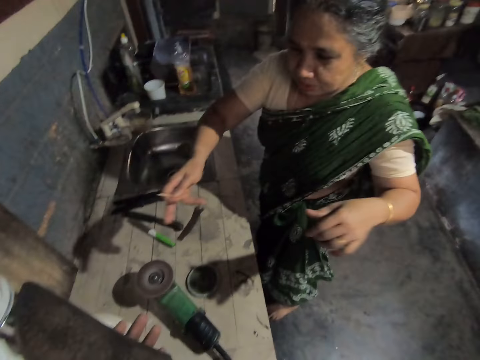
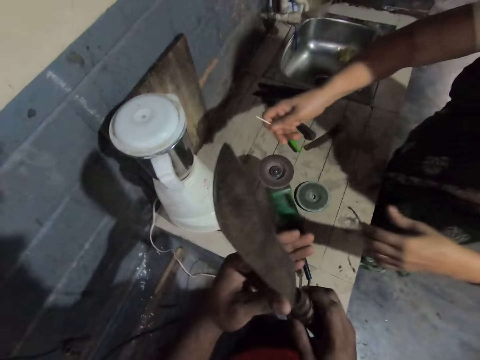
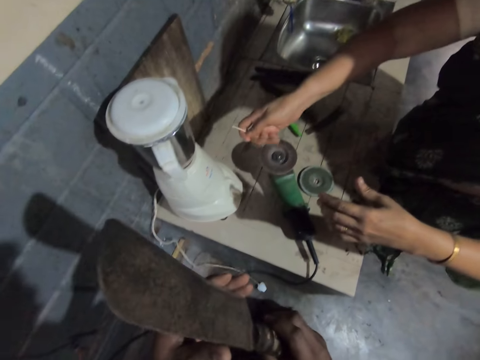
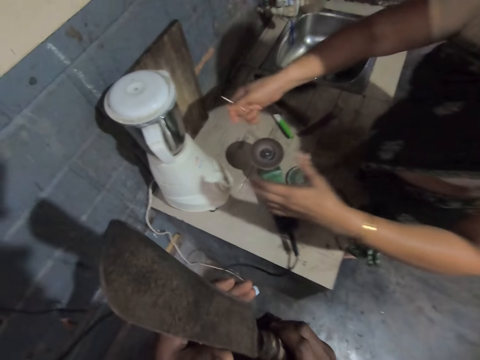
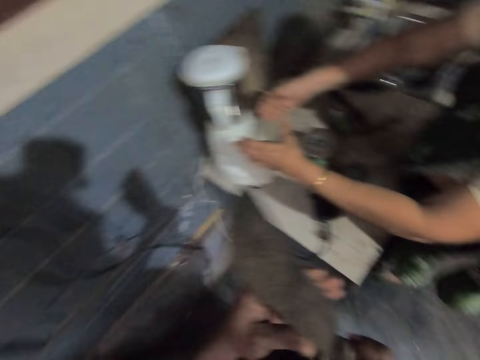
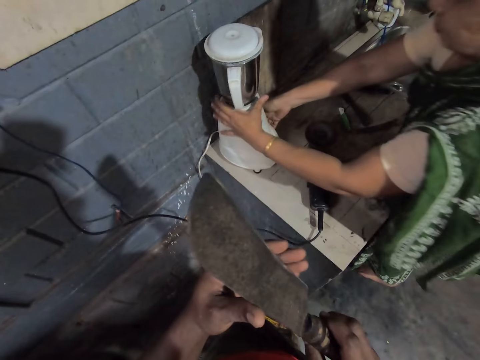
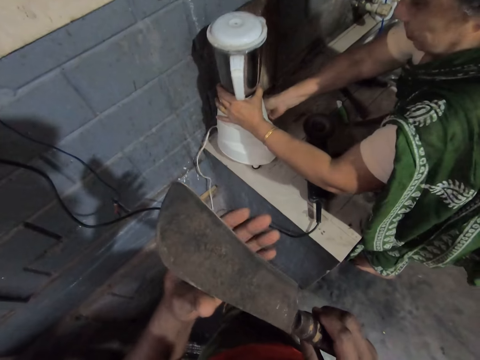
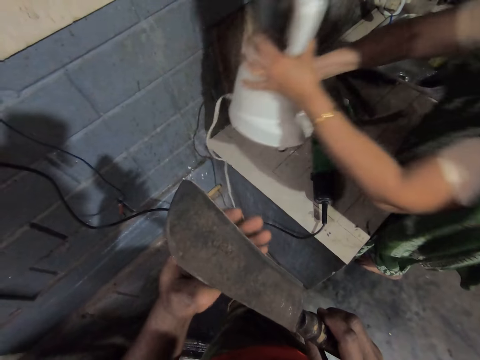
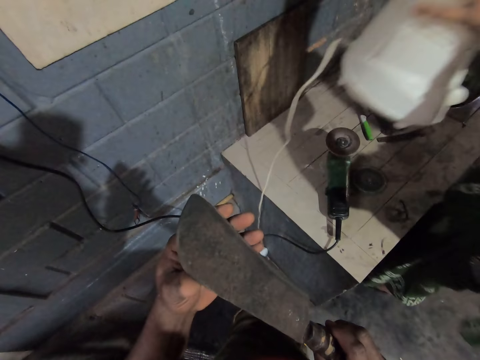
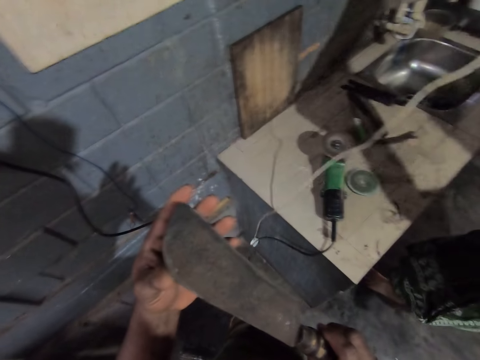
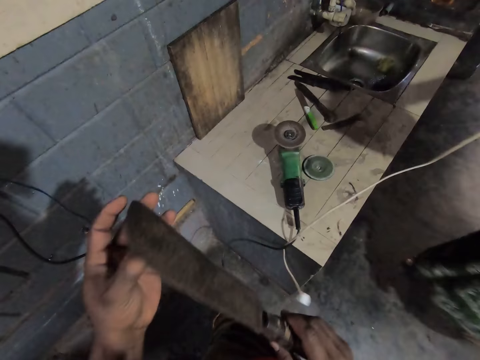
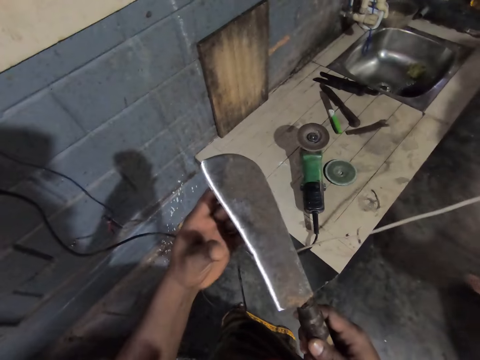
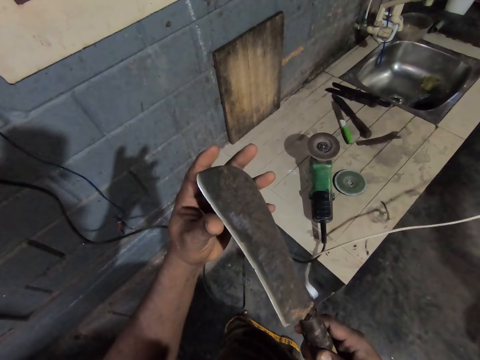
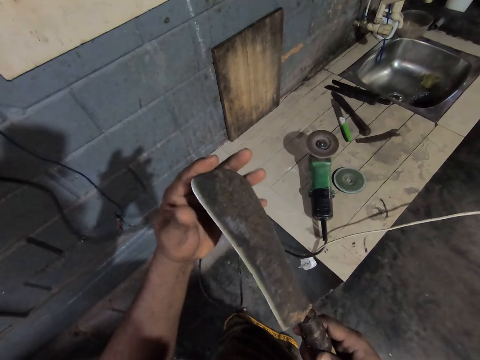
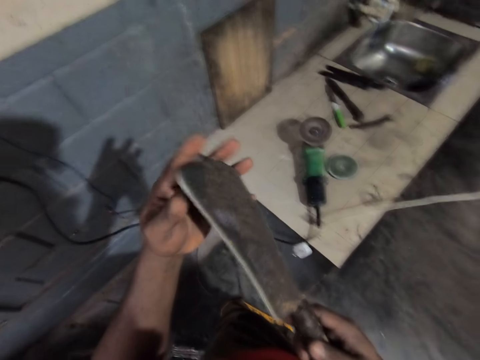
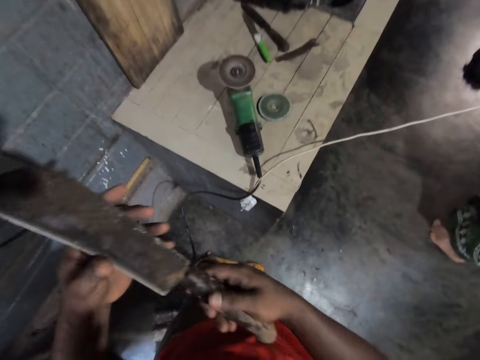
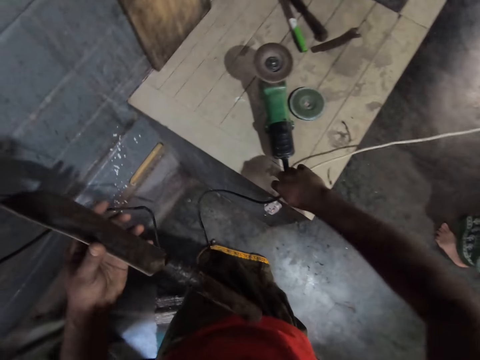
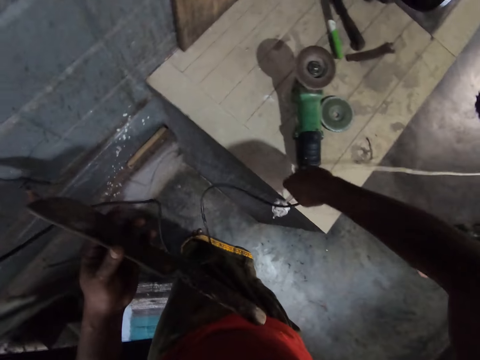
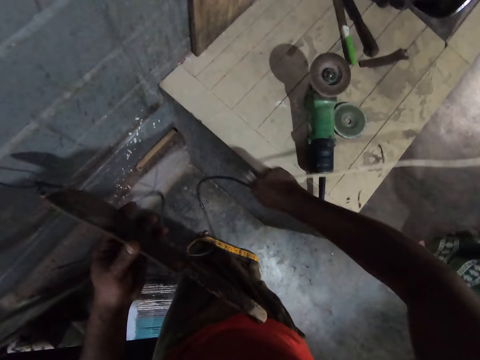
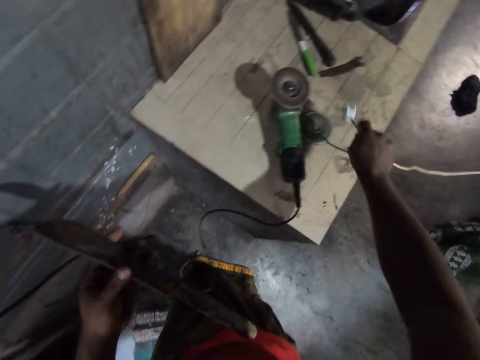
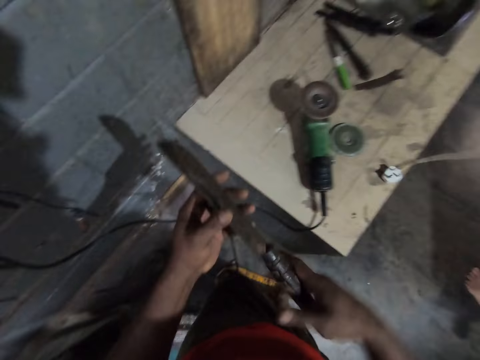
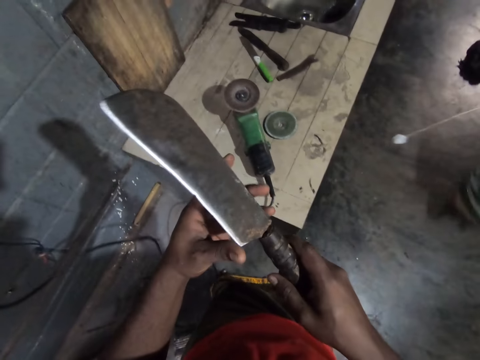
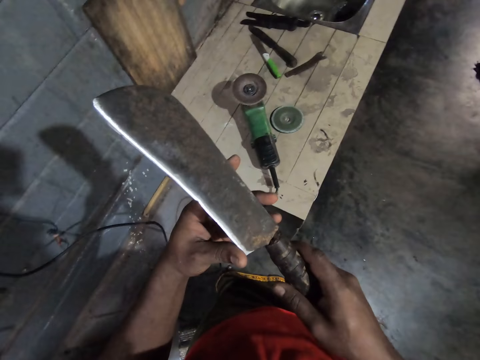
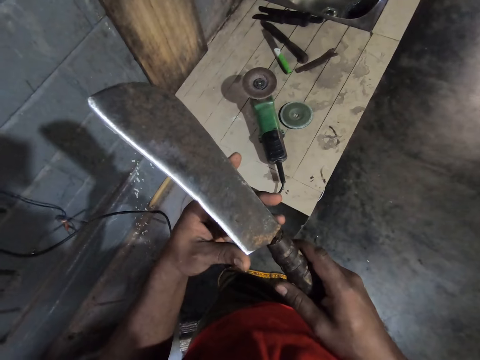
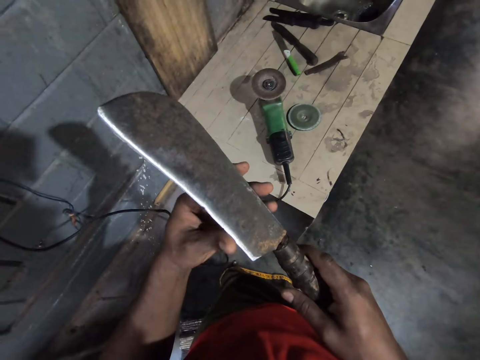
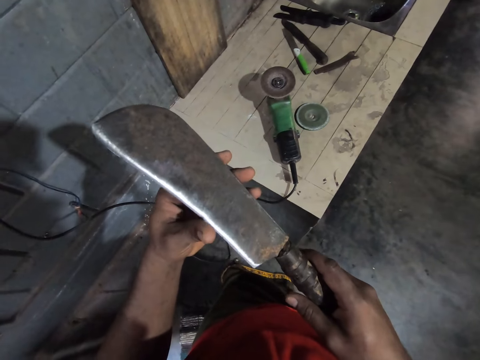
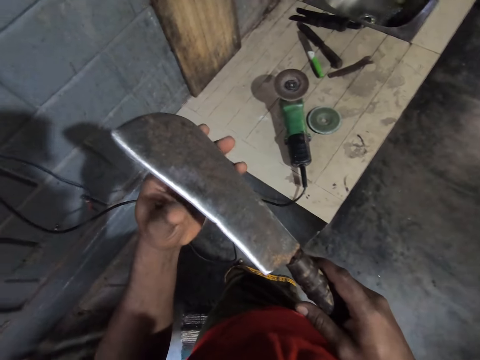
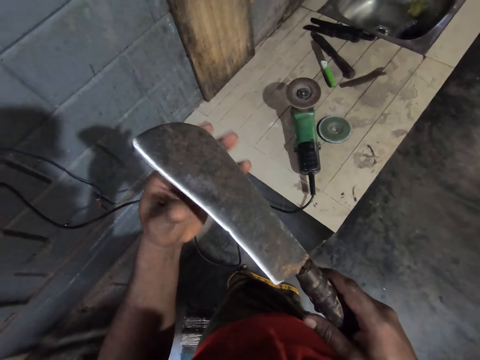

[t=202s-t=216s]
The camera wearer runs his hand on the knife edge. He removes a cable of the blender aside. He picks the cable. He runs his hand on the knife edge.

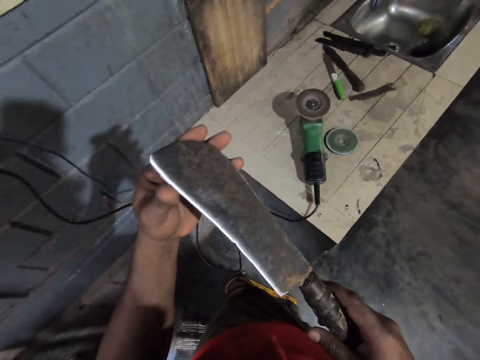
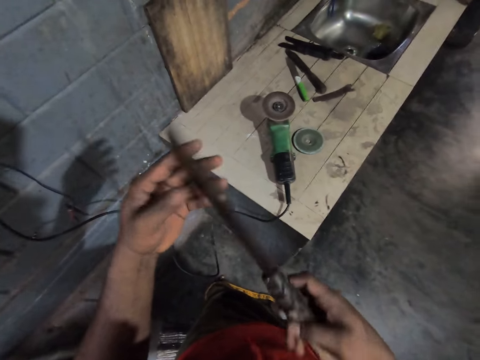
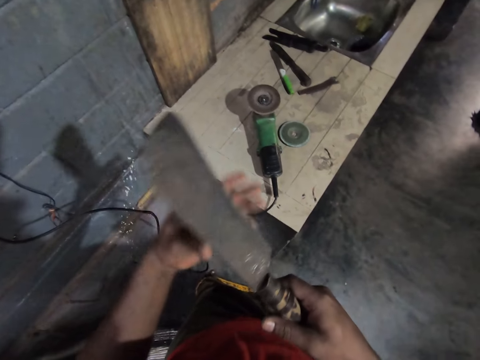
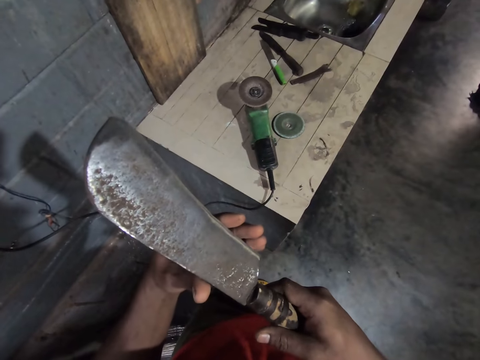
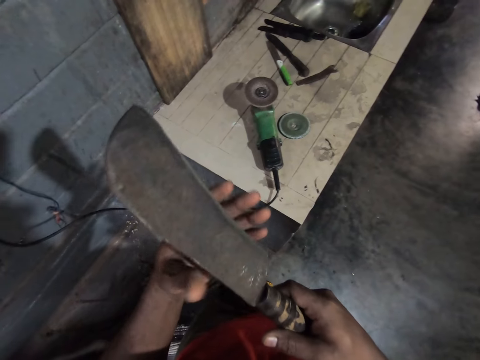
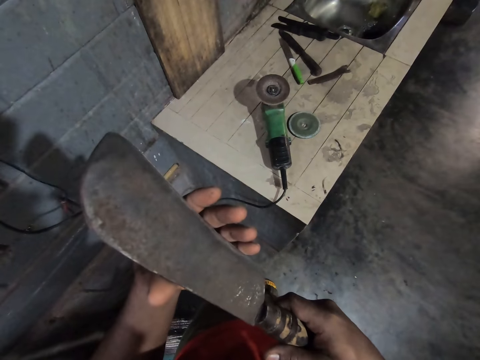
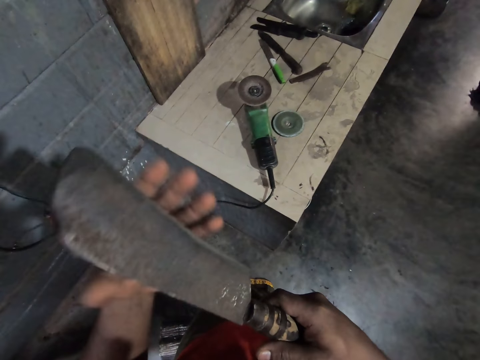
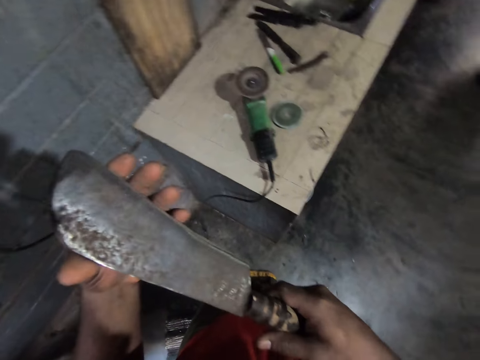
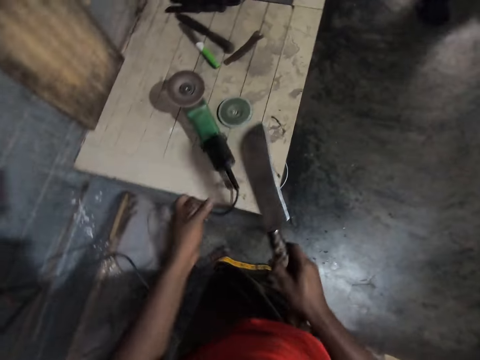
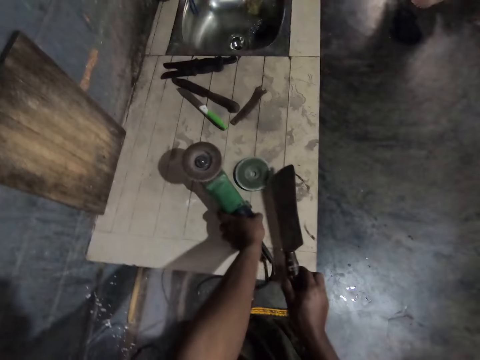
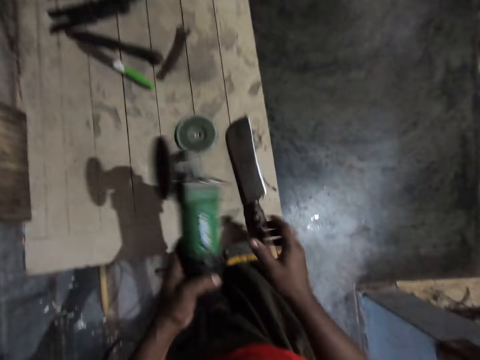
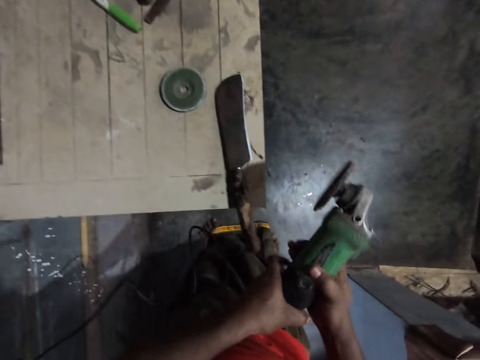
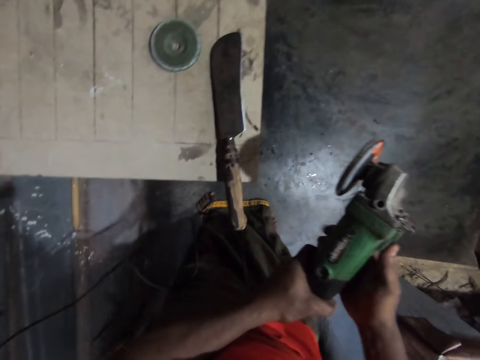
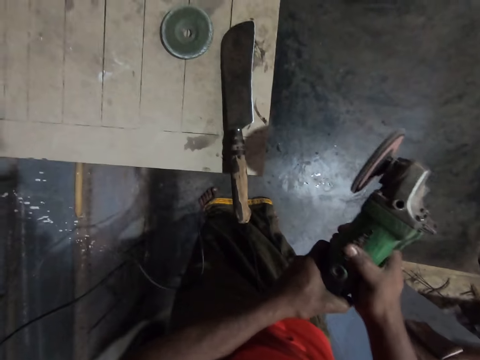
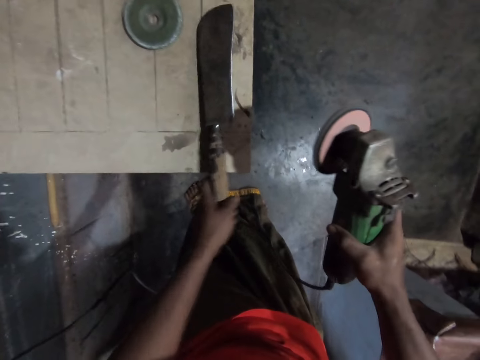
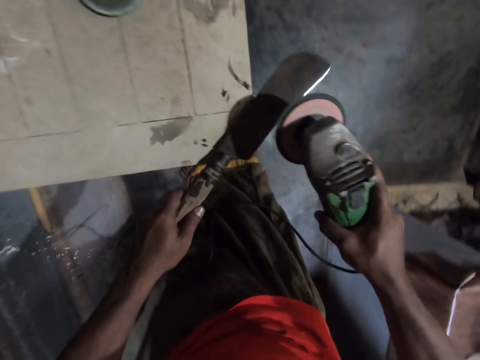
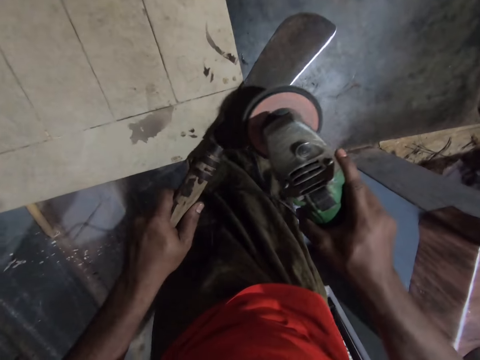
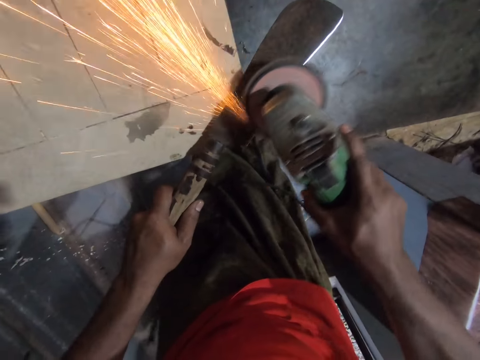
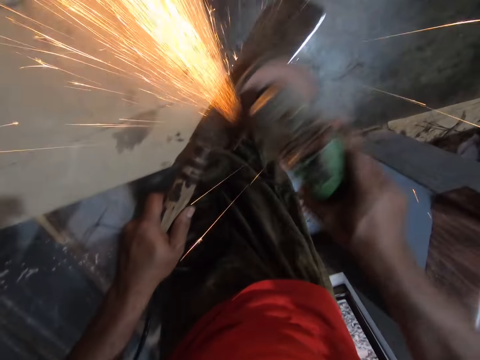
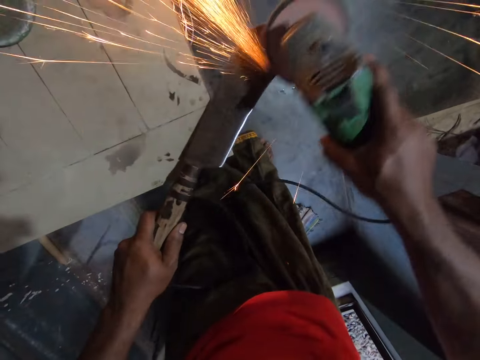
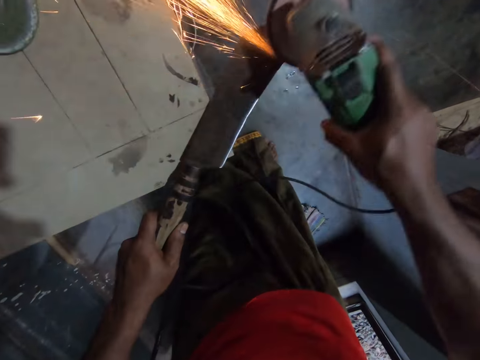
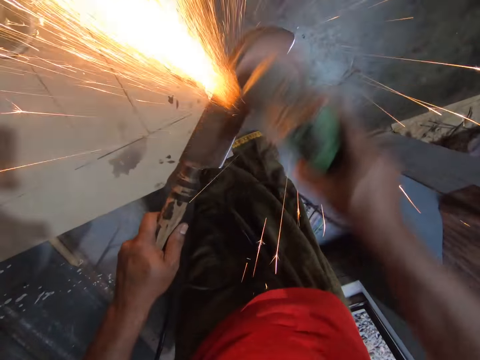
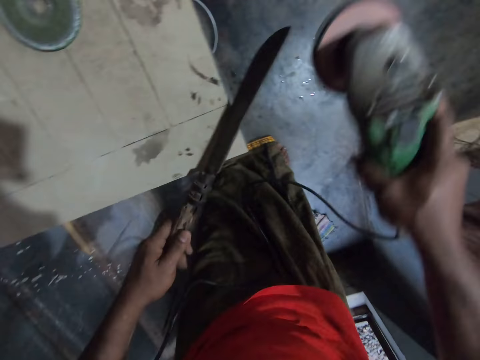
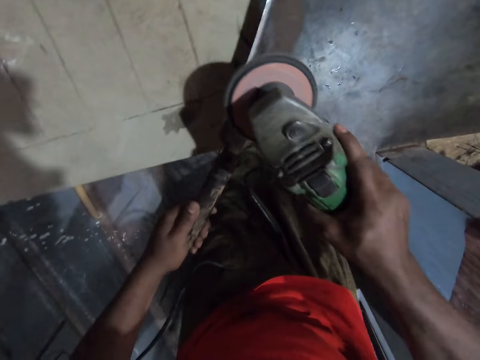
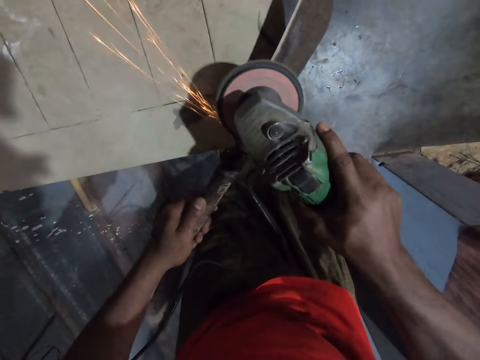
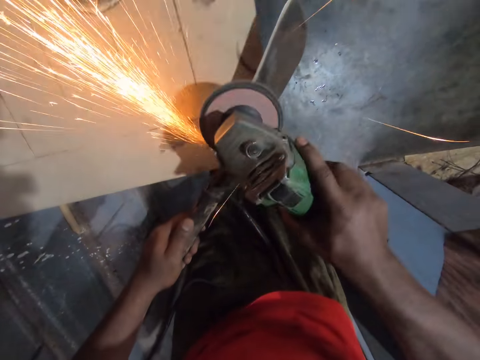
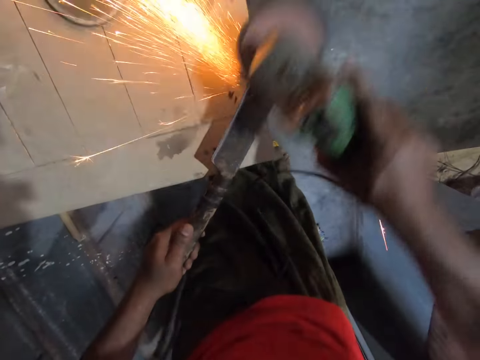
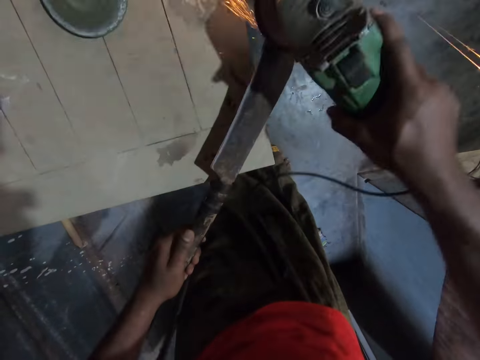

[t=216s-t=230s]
The camera wearer turns the knife. He runs his hand on the knife. He puts the knife on the table. He picks the grinder machine on the table. He starts the grinder machine. He takes the machete on the table. He grinds the machete with the grinder on both sides. He turns the knife. He sharpens the knife.
